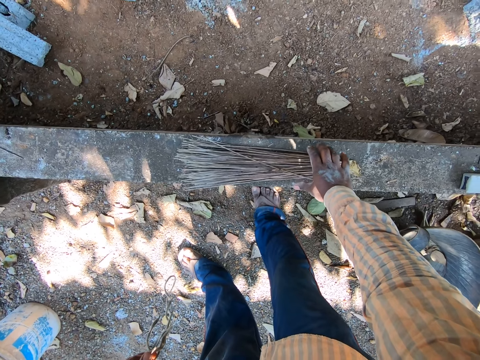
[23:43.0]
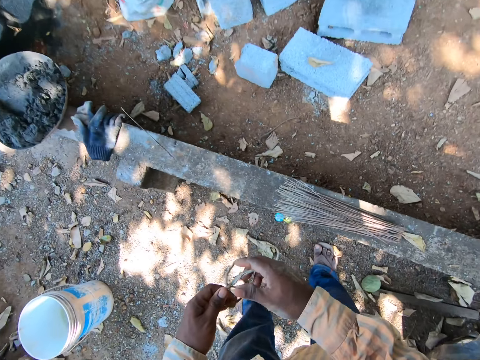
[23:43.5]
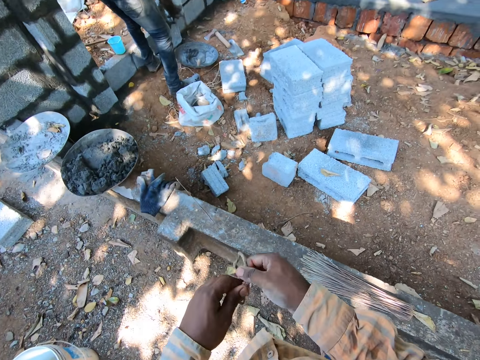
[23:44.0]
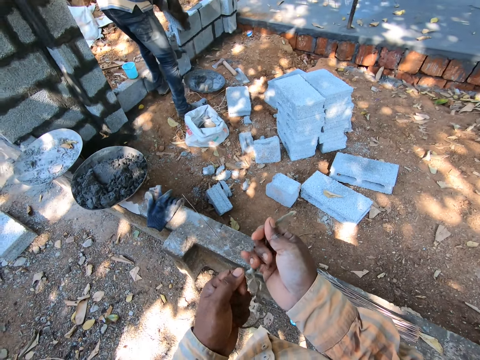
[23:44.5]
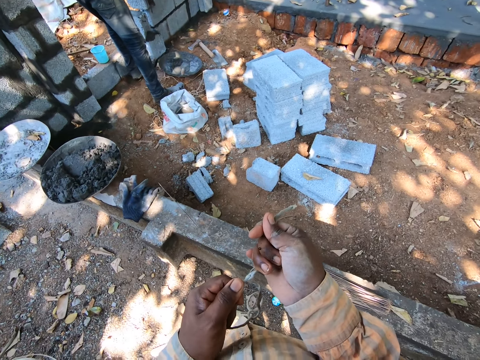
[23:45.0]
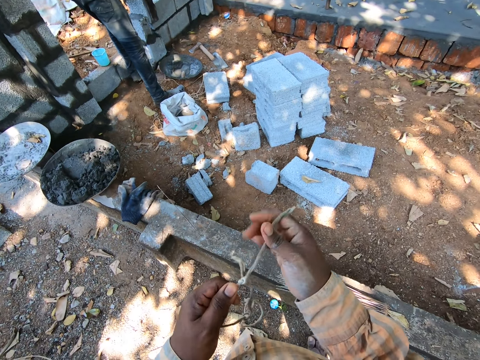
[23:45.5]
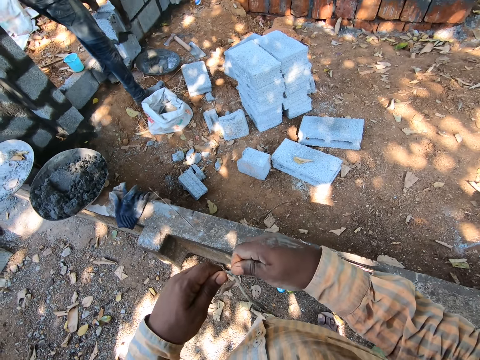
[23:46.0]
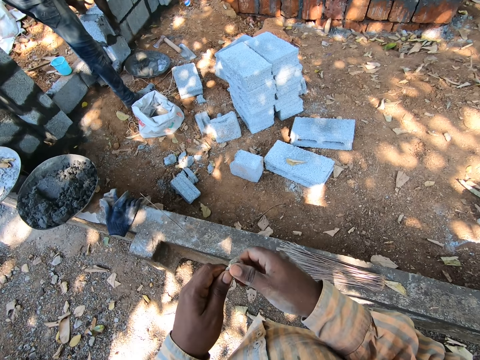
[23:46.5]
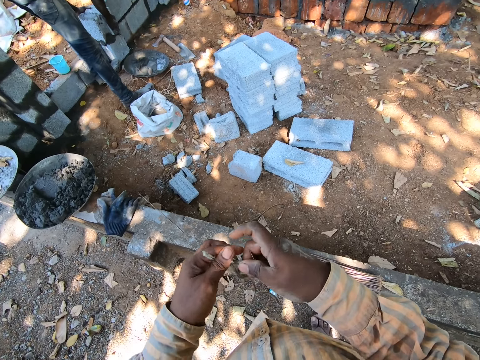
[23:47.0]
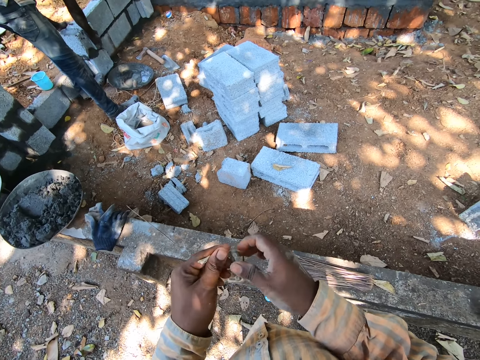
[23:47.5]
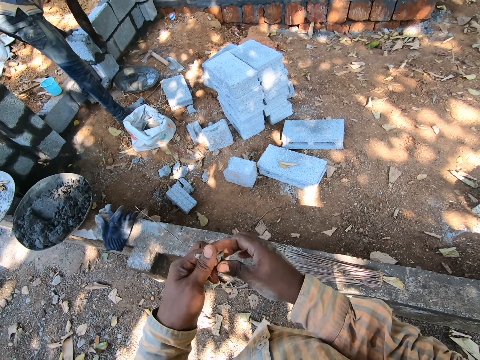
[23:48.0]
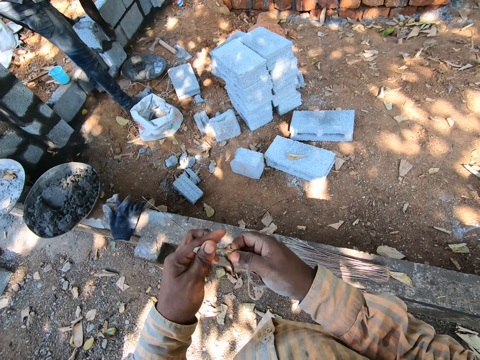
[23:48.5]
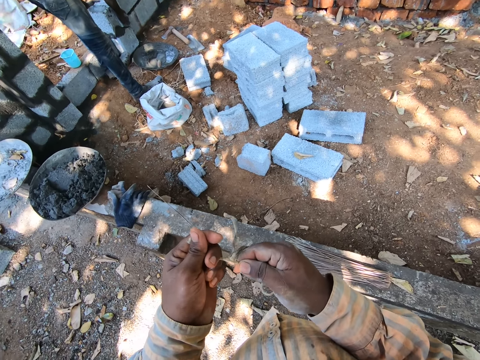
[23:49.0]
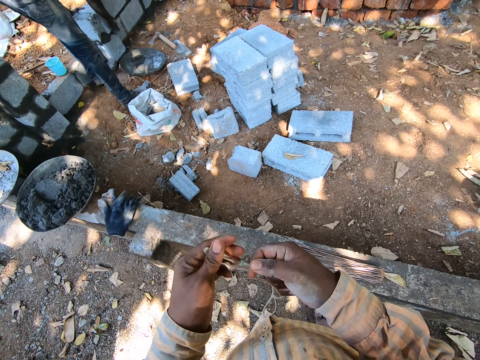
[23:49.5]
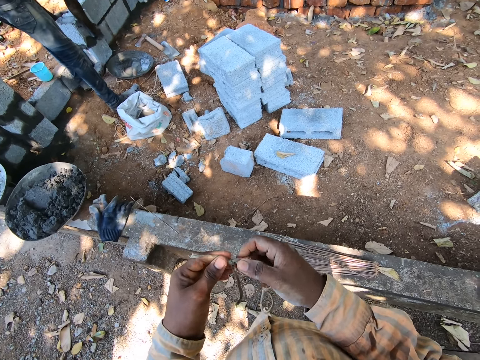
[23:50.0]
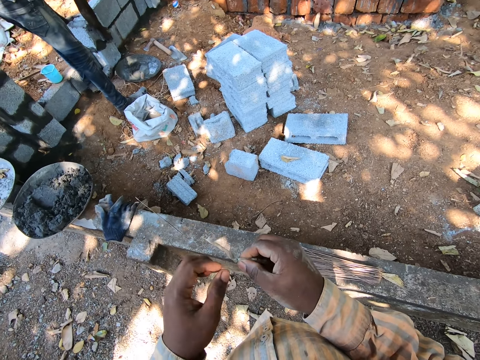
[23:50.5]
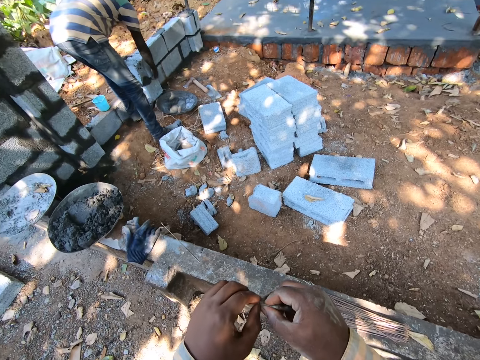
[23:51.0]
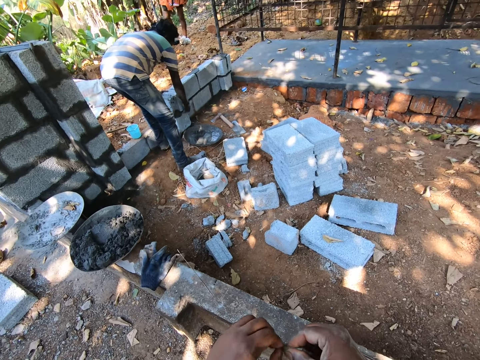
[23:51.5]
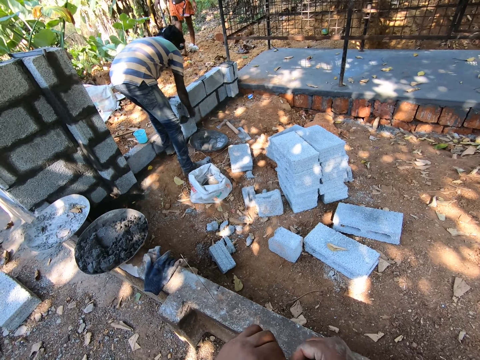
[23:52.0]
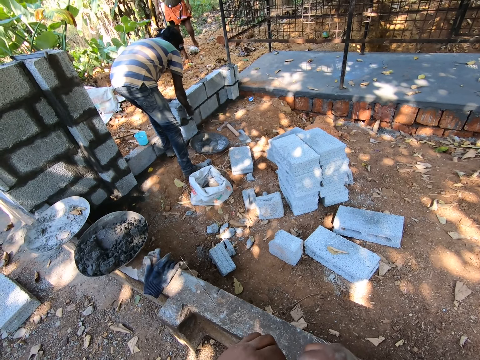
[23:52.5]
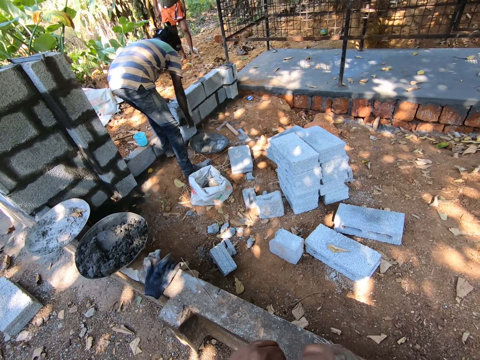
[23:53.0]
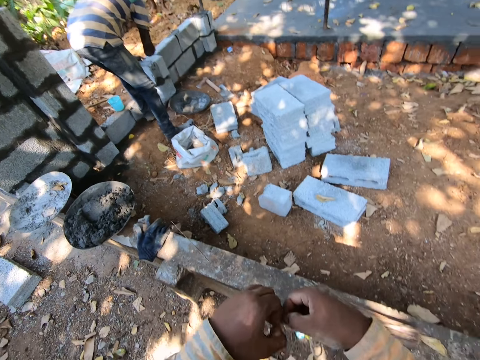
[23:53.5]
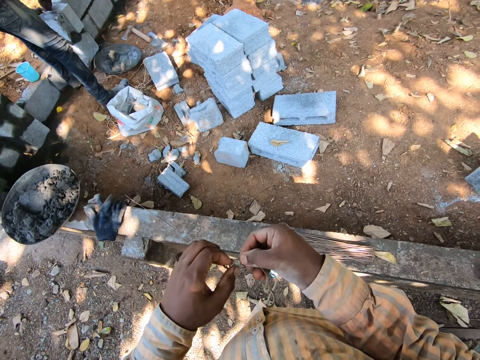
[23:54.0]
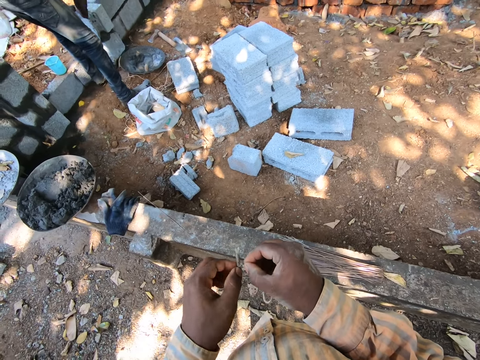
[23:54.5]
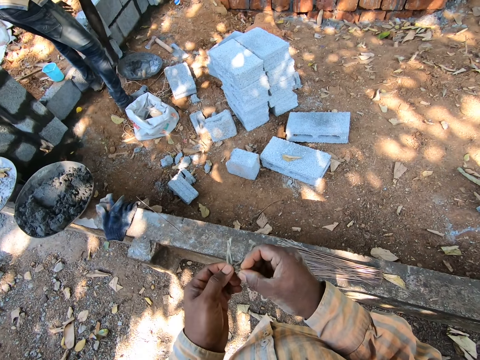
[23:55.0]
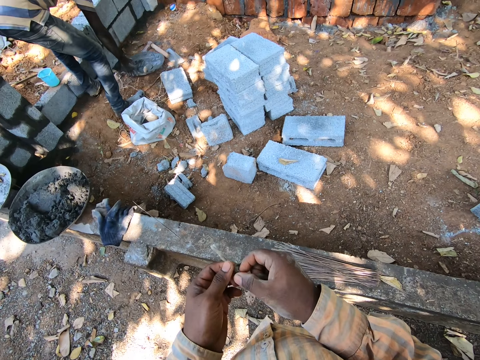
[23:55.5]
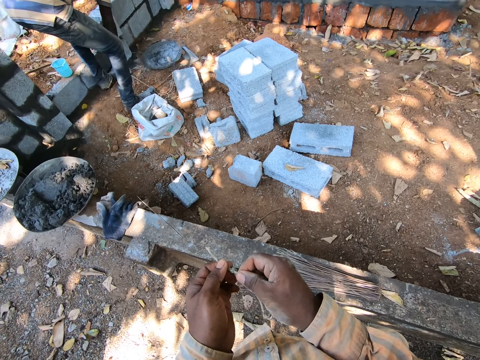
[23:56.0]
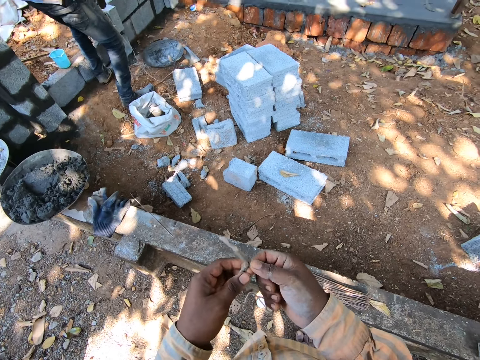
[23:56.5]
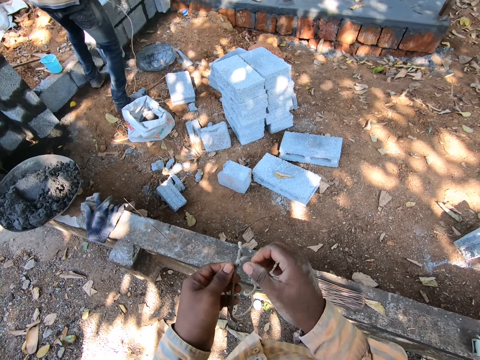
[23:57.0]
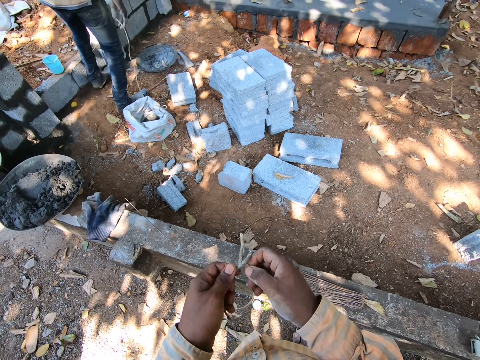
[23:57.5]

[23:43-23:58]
The camera wearer unties the rope with both hands. They hold the rope with both hands. A man converses with another man.

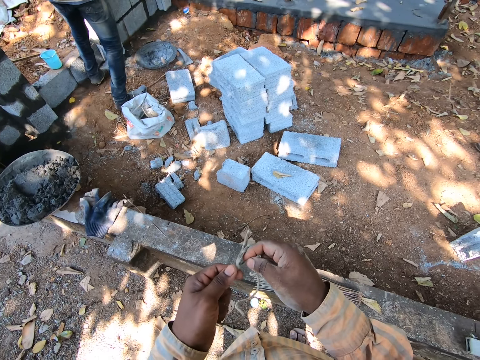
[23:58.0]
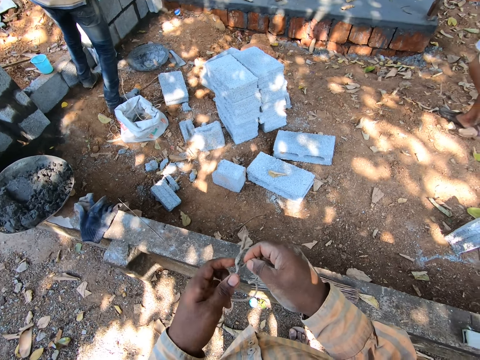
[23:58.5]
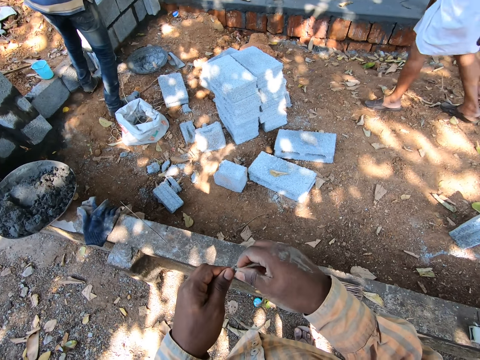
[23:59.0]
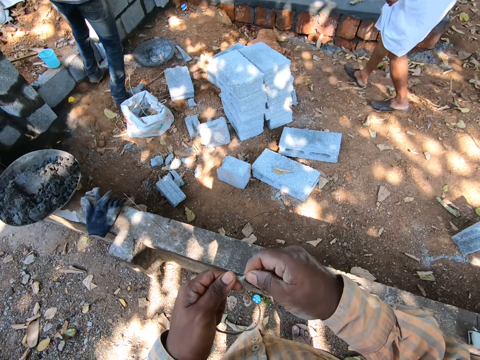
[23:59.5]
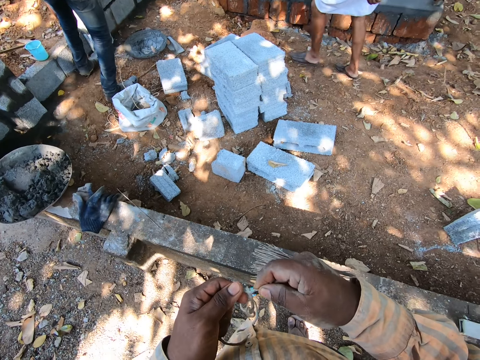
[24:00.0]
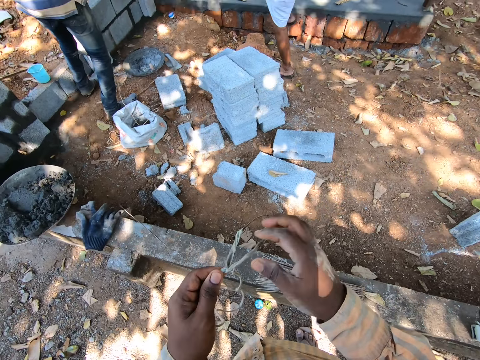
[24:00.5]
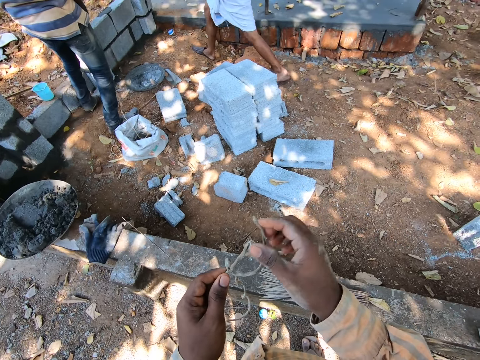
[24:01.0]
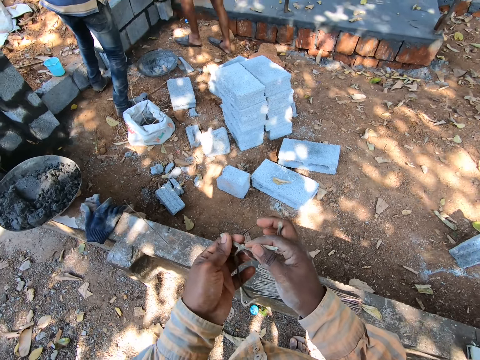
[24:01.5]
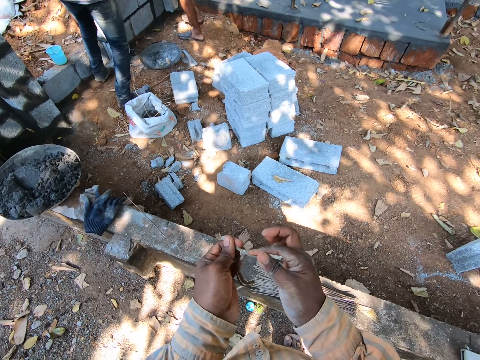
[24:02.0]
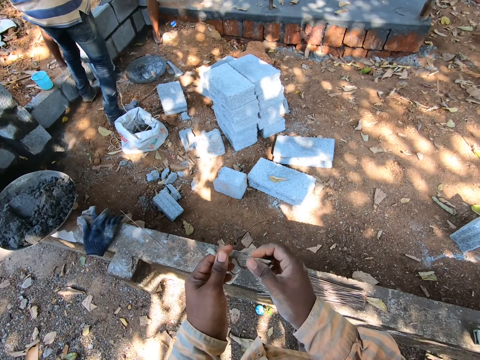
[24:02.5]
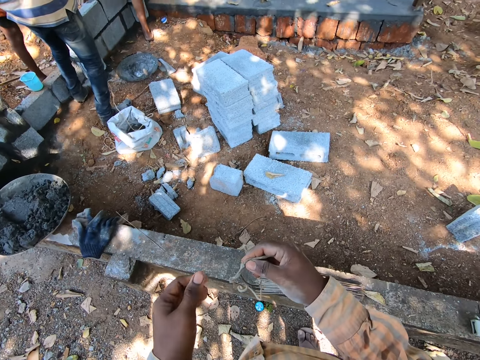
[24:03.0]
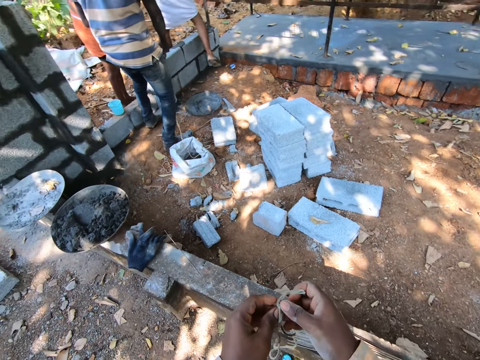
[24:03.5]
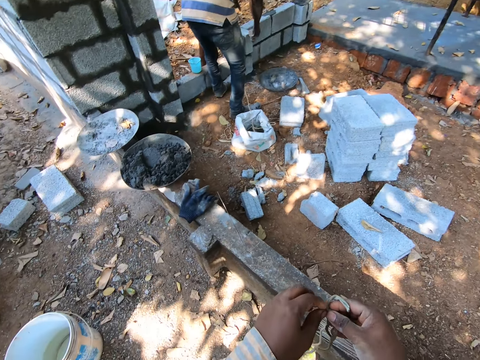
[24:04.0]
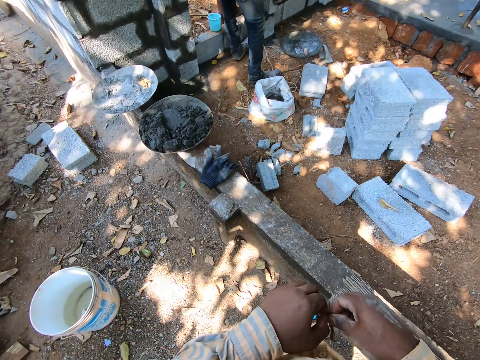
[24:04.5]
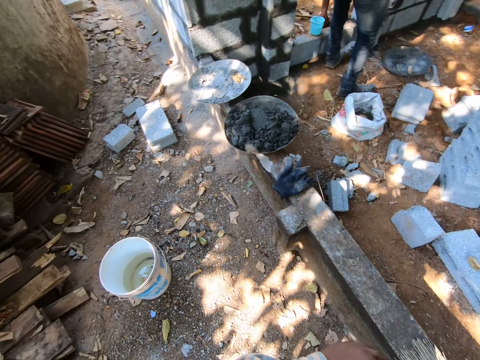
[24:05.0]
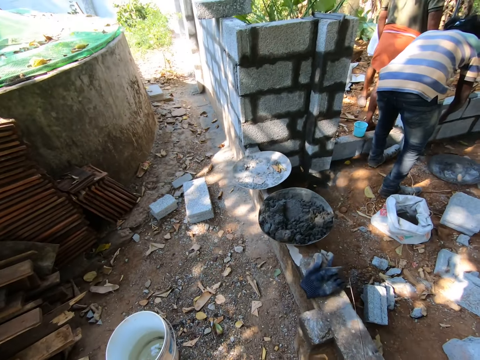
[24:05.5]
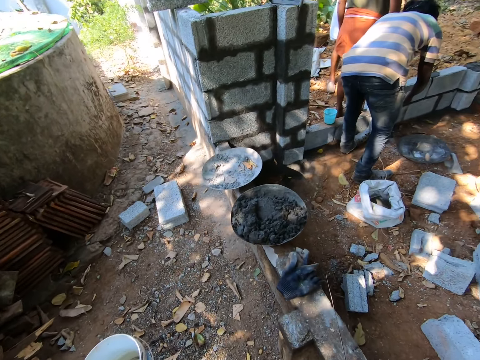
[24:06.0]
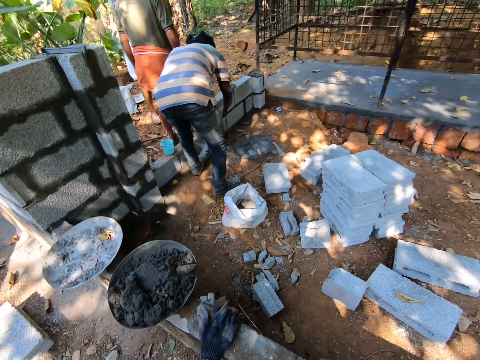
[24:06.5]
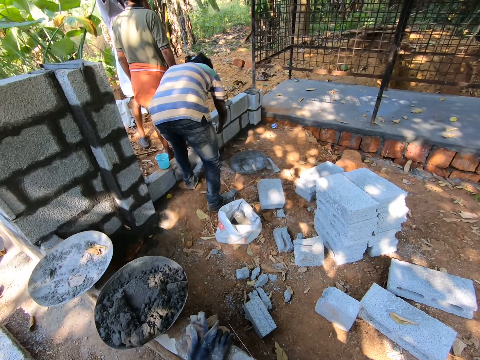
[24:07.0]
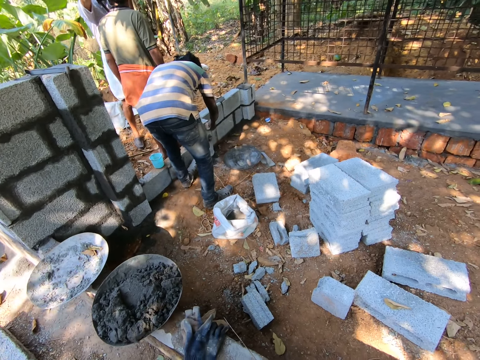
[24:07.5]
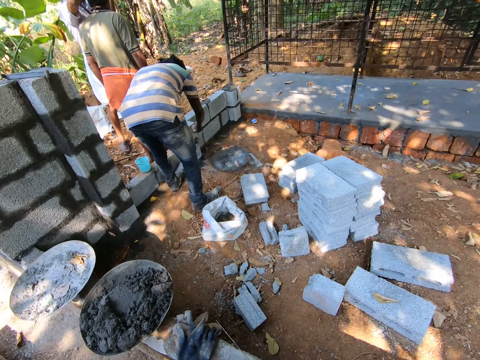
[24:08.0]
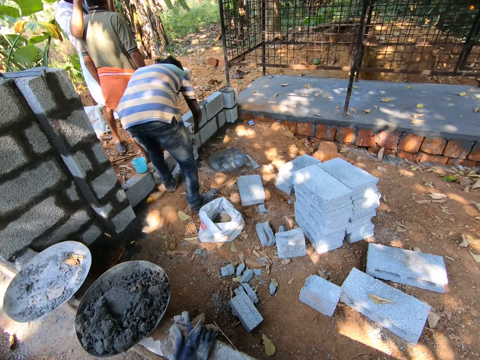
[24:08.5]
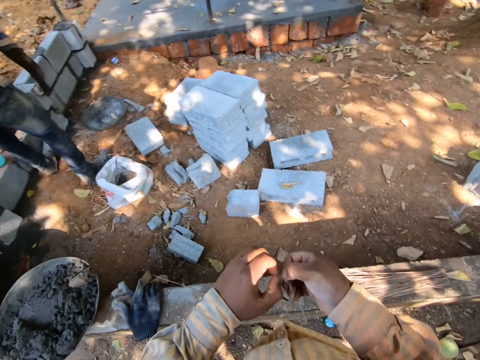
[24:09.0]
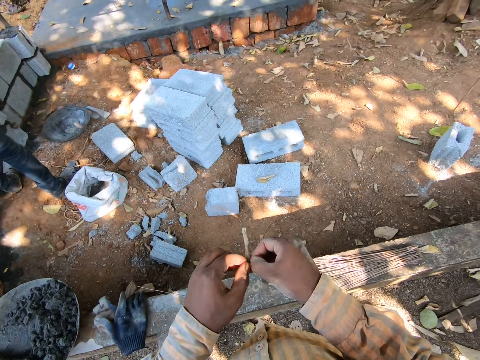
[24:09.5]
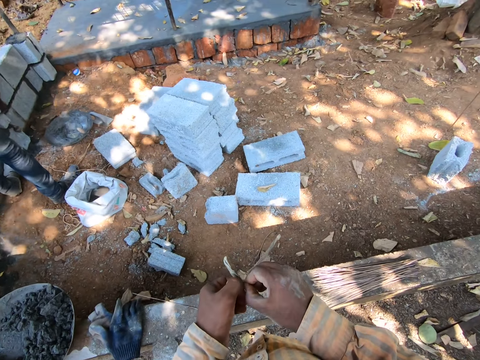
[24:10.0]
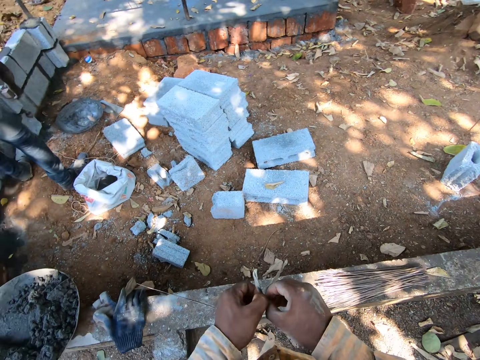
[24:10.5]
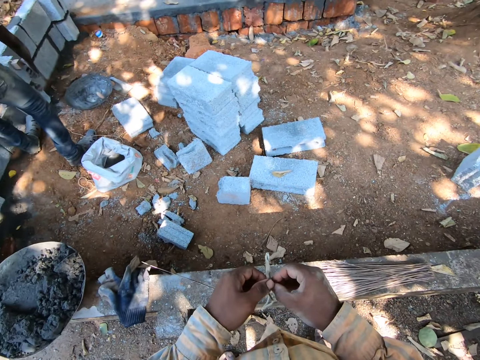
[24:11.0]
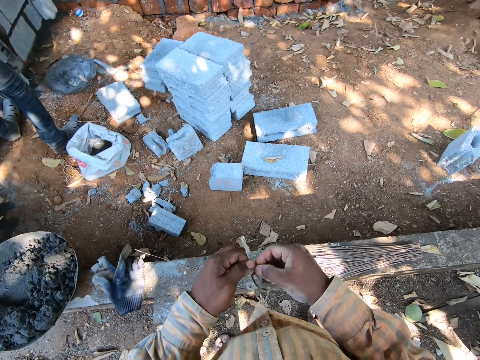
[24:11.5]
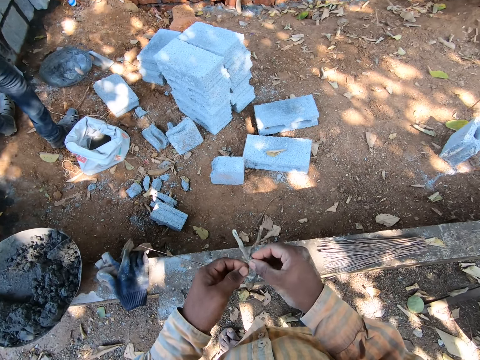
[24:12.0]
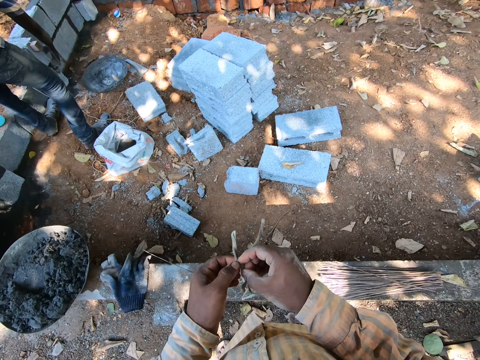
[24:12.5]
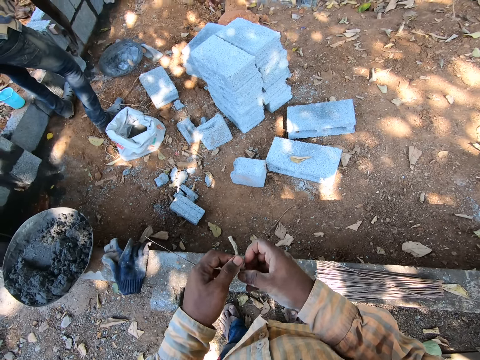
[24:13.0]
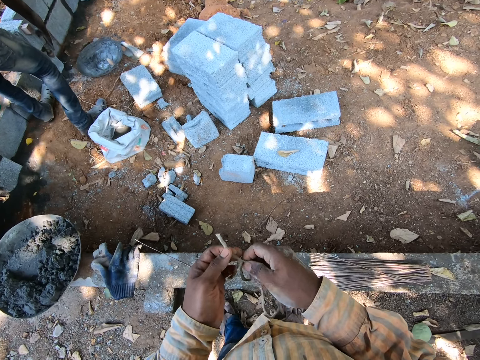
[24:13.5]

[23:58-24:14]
The camera wearer looks around the construction site.
